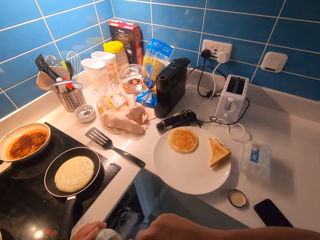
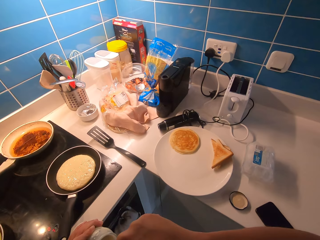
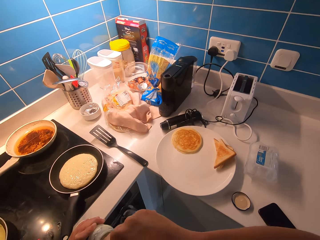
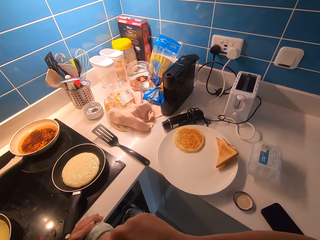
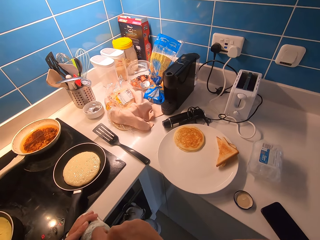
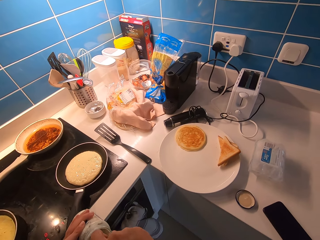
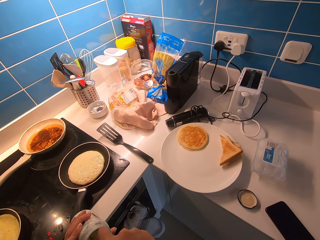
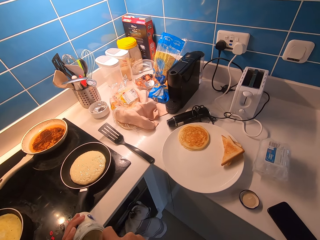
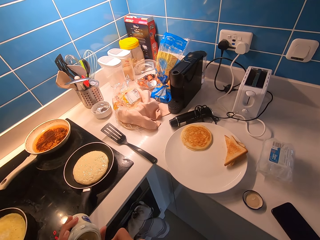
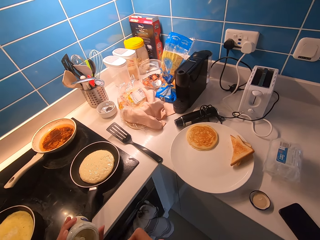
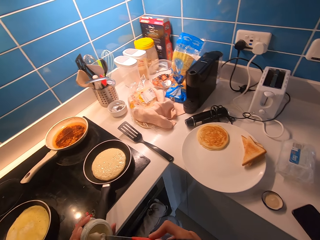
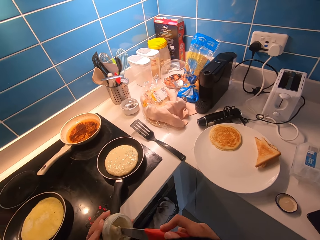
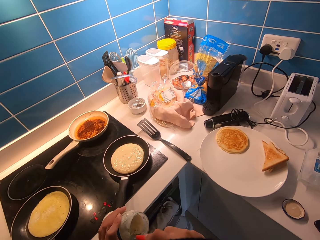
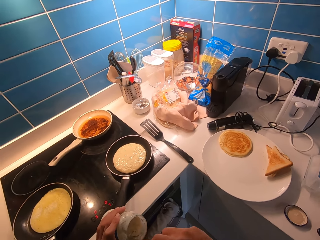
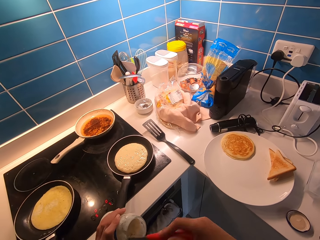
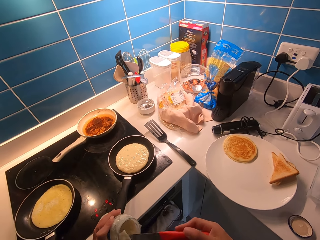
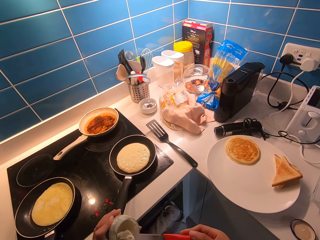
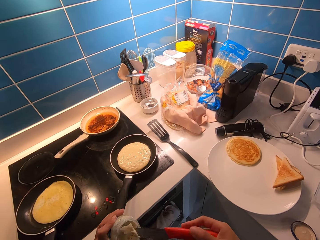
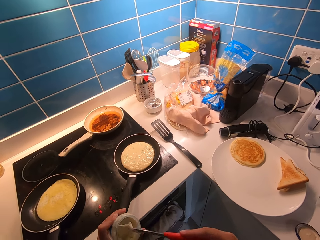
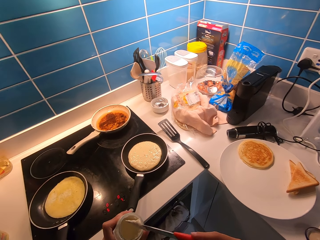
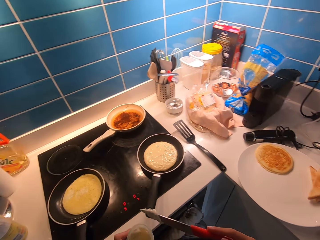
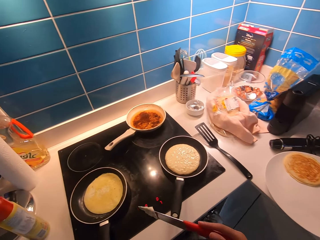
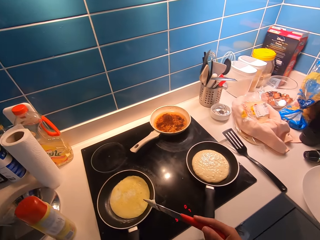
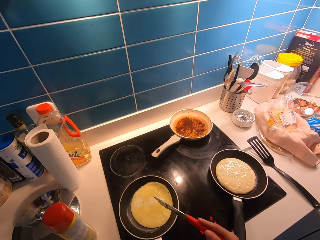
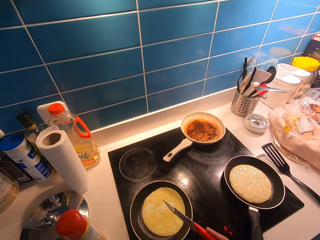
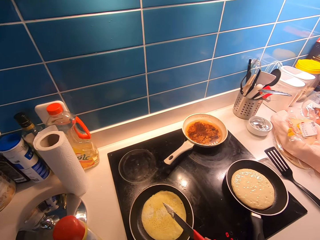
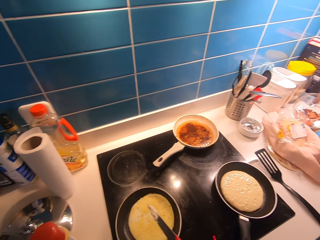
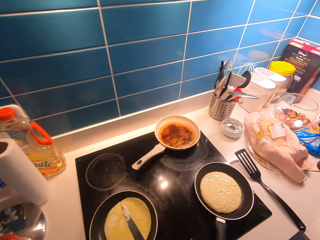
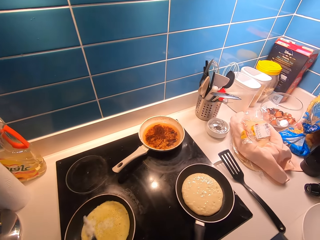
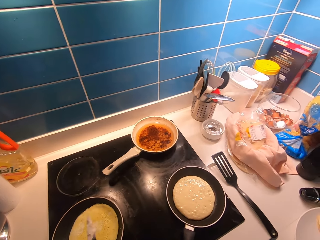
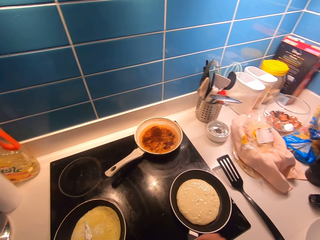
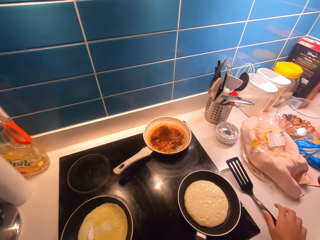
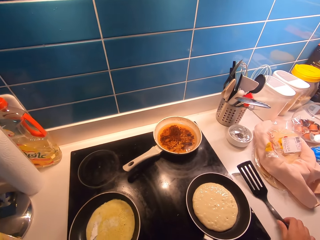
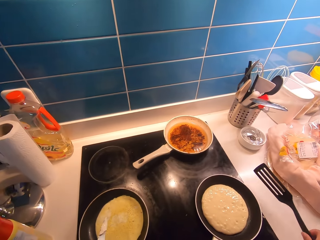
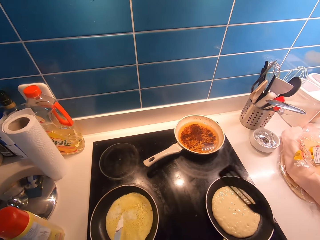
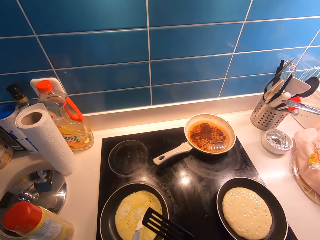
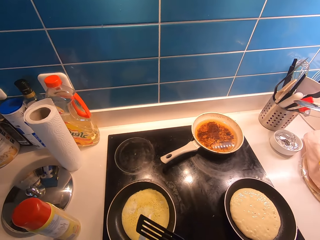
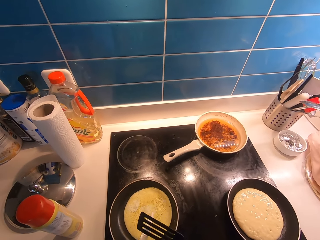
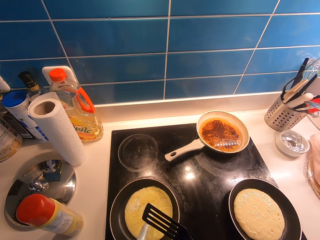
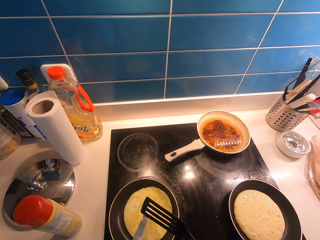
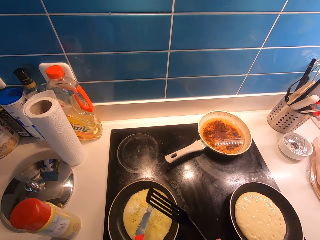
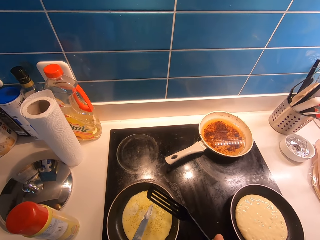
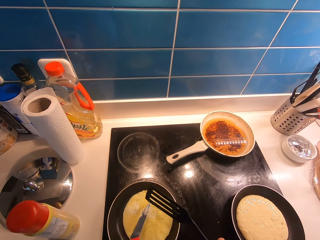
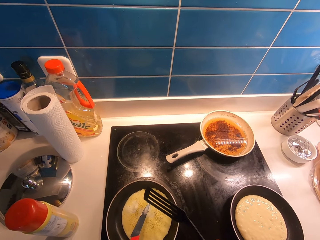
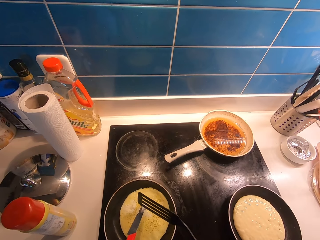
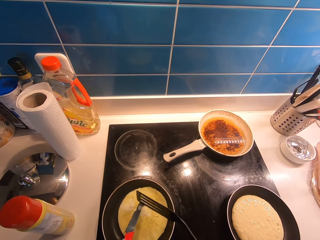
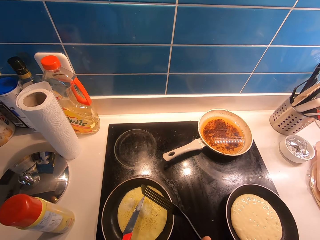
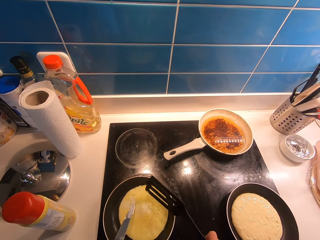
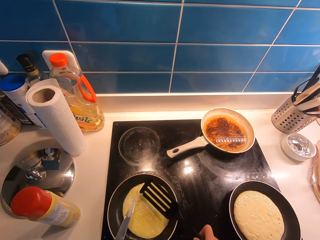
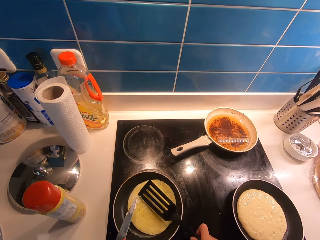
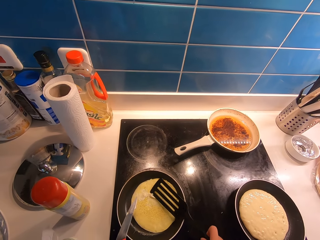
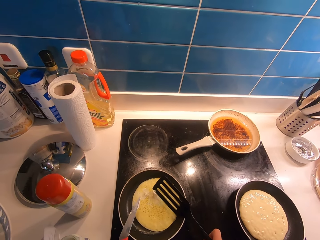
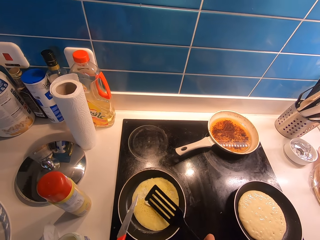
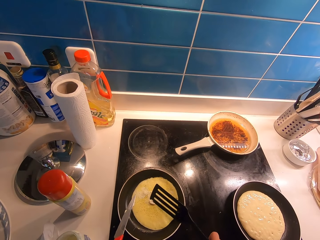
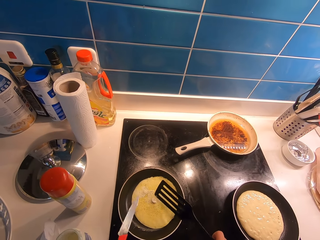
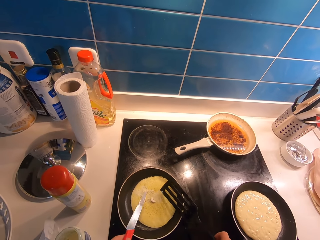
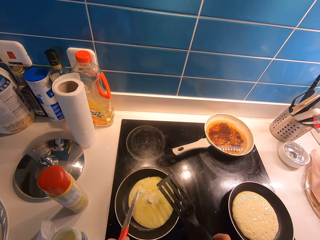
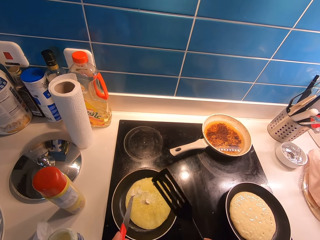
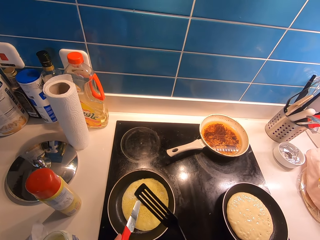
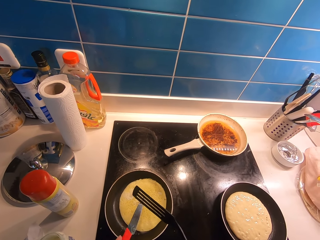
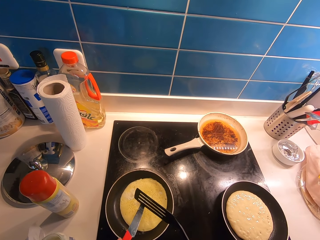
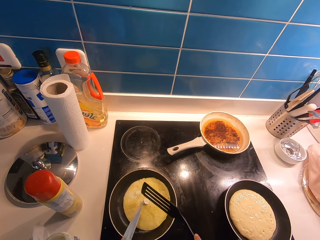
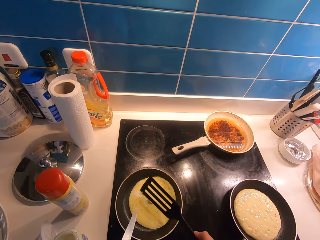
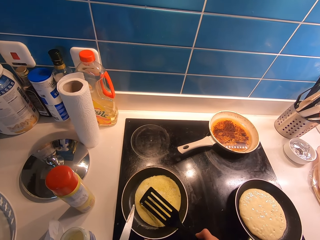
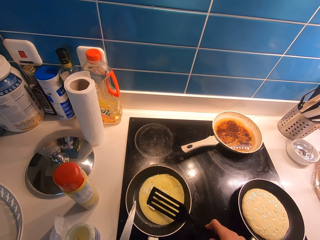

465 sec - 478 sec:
The camera wearer removes something from the tin. They cut from the mayonnaise with a knife. They put something on the pancake. They spread the mayonnaise on the egg using a spatula and a knife.

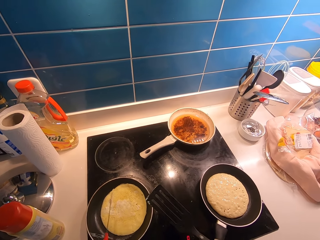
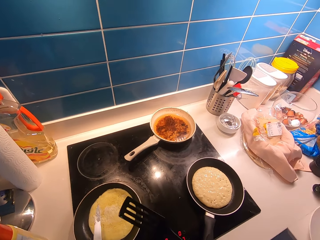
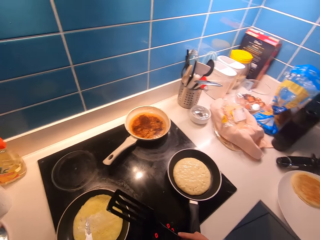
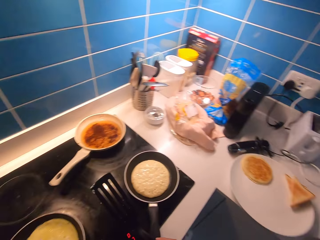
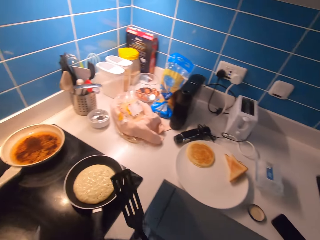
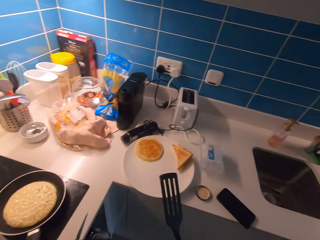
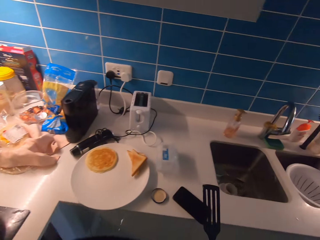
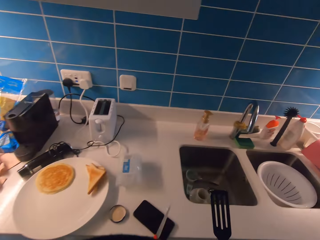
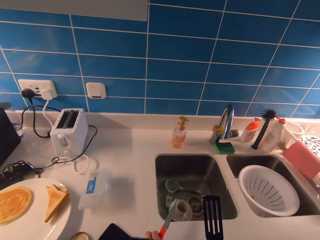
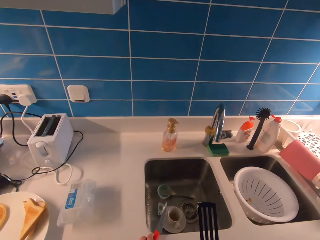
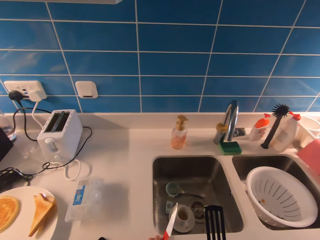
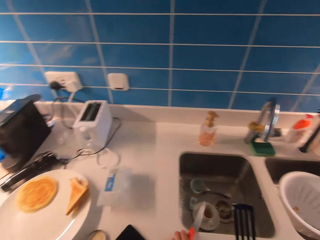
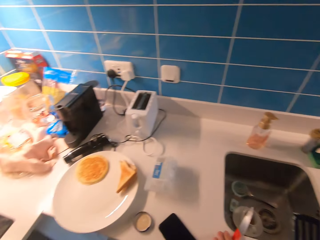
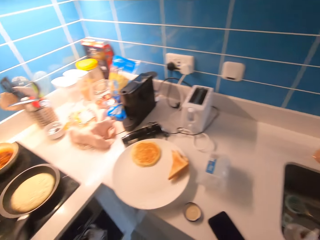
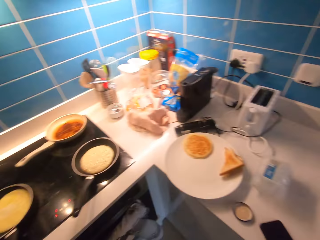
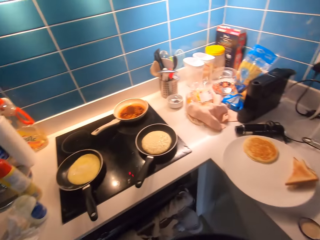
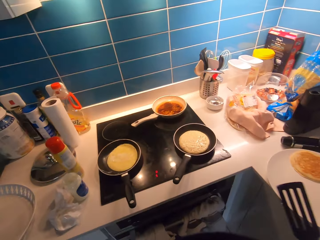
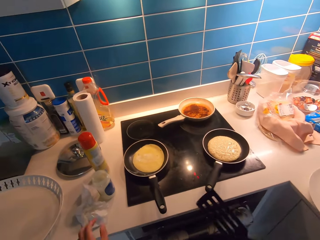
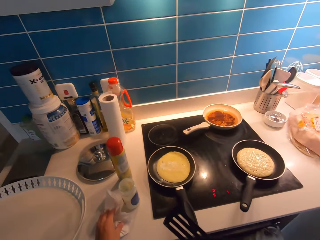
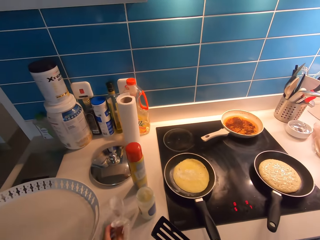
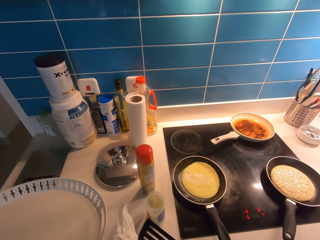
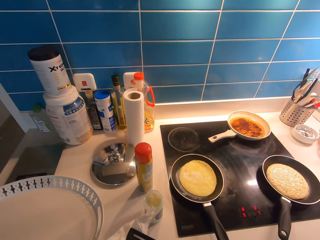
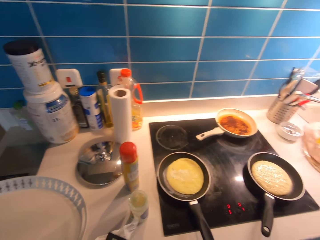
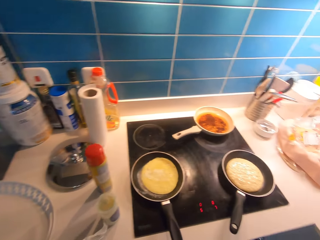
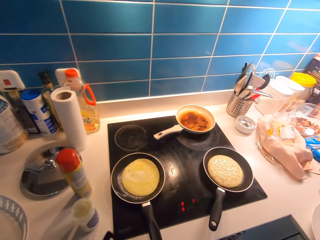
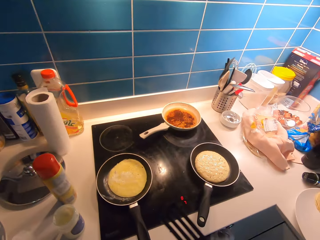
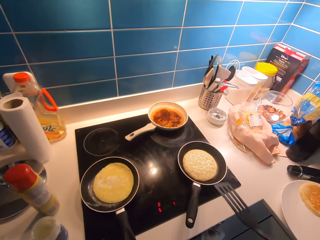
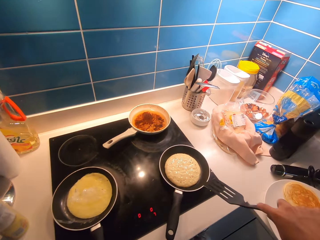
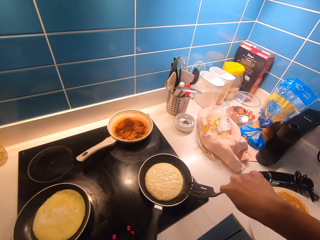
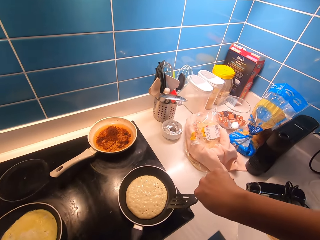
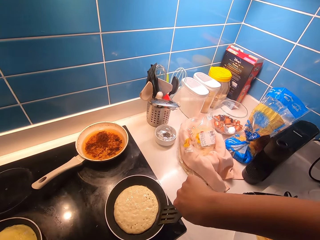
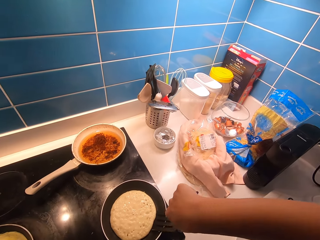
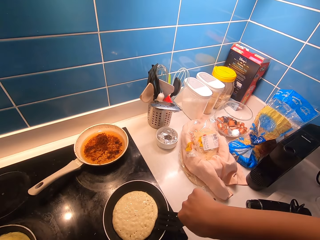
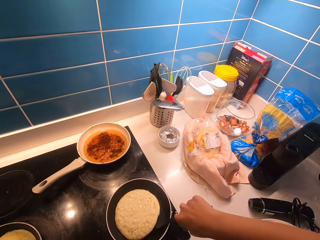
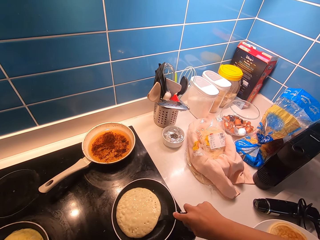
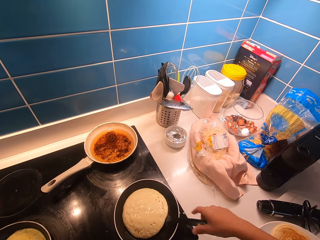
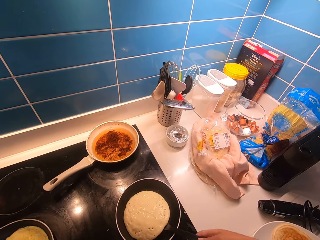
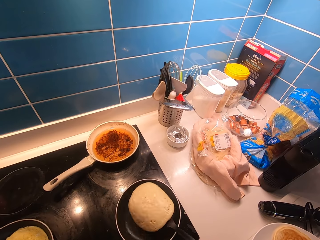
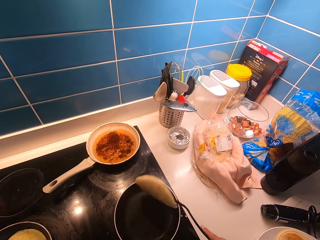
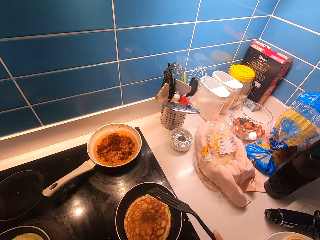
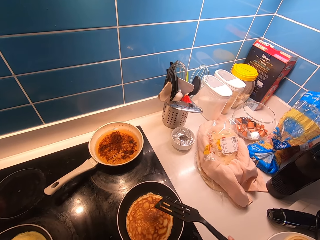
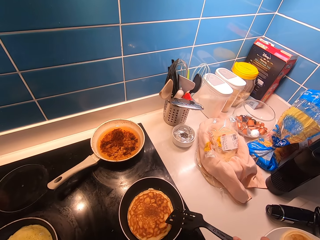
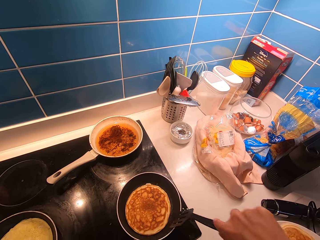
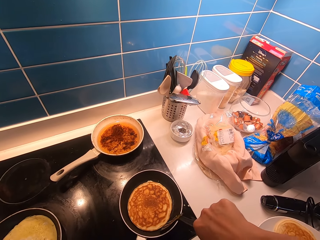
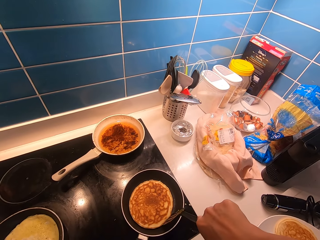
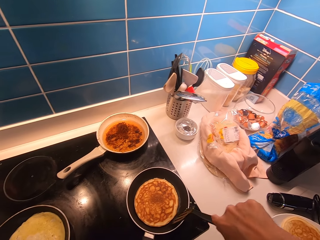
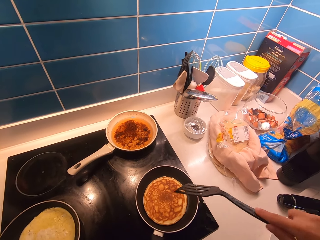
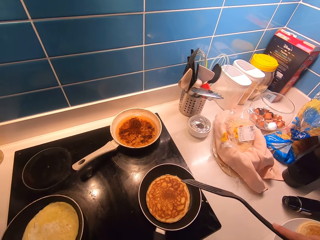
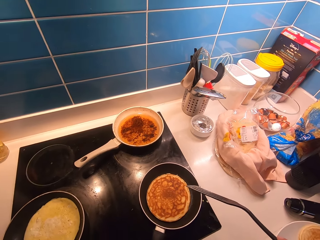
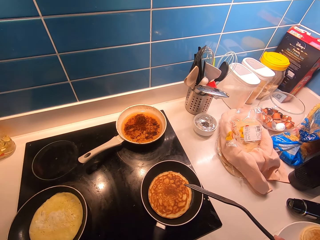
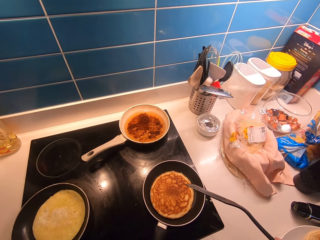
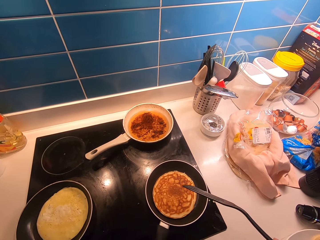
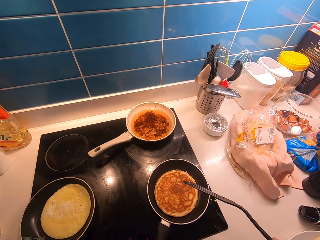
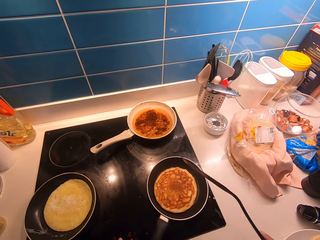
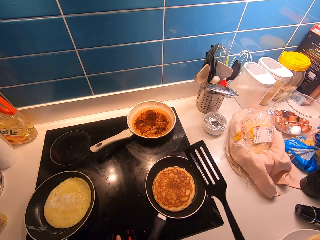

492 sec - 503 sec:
The camera wearer drops the knife on the kitchen counter. They pick up tissue paper. They wipe the spatula with a wiper. They turn the side of the pancake using the spatula.
